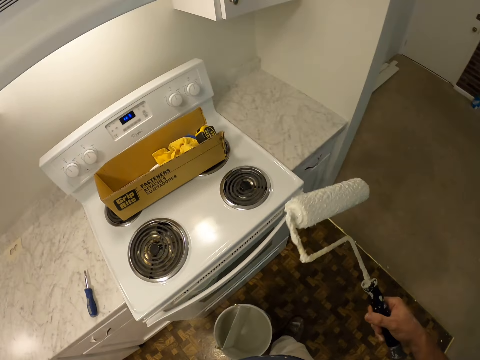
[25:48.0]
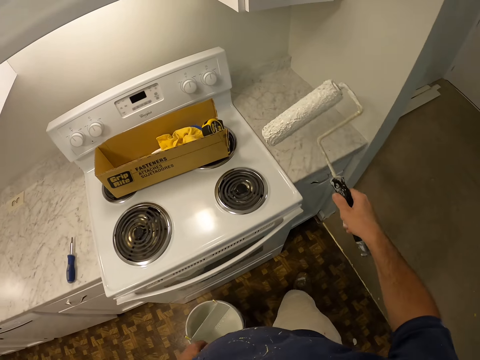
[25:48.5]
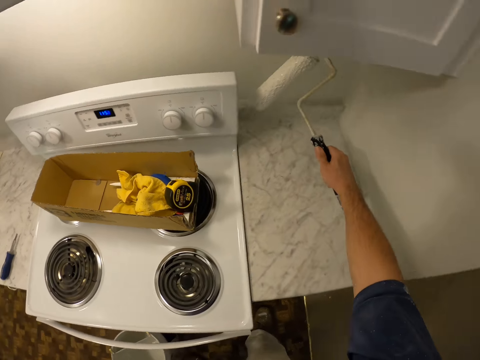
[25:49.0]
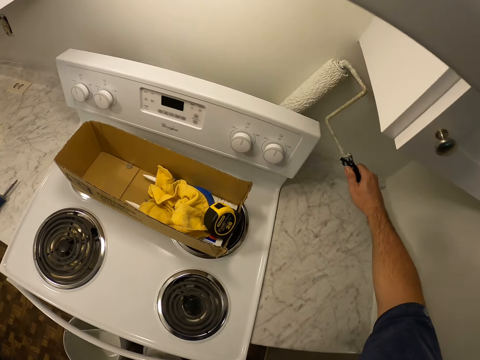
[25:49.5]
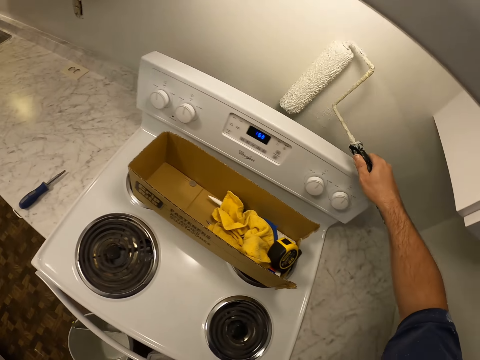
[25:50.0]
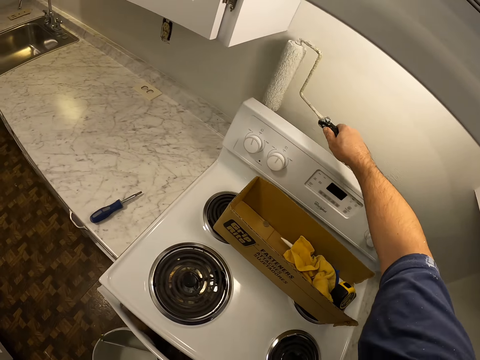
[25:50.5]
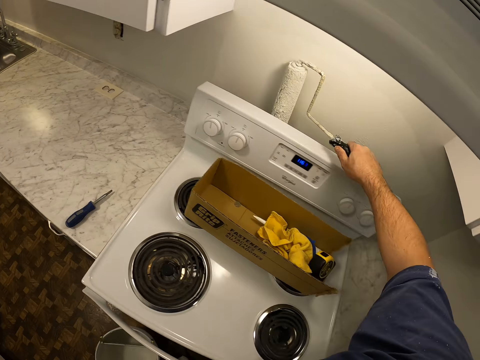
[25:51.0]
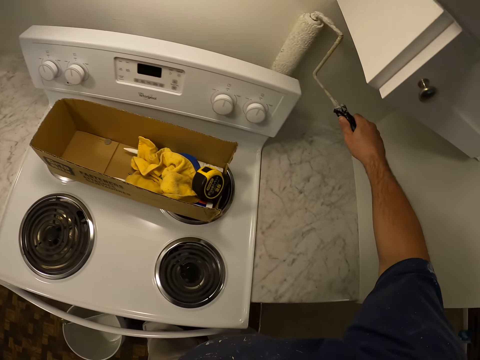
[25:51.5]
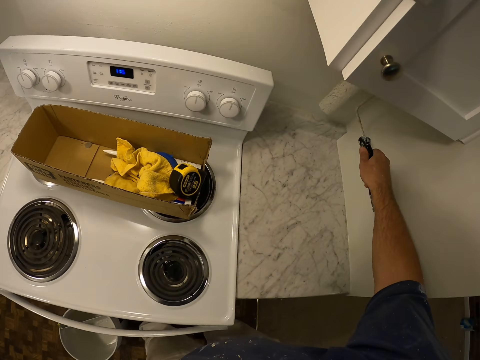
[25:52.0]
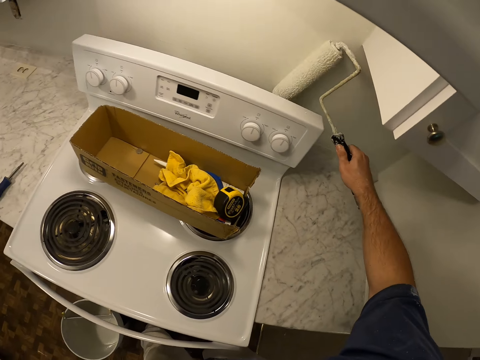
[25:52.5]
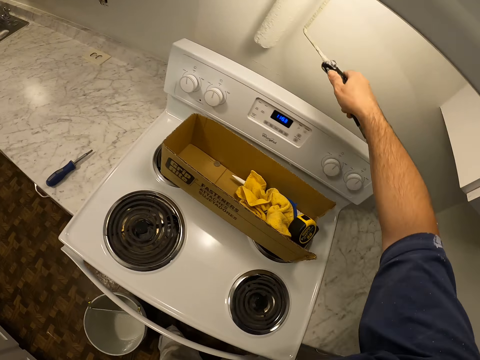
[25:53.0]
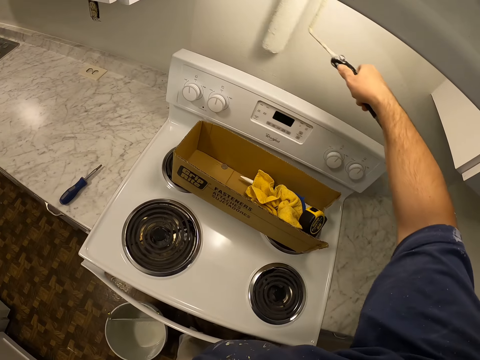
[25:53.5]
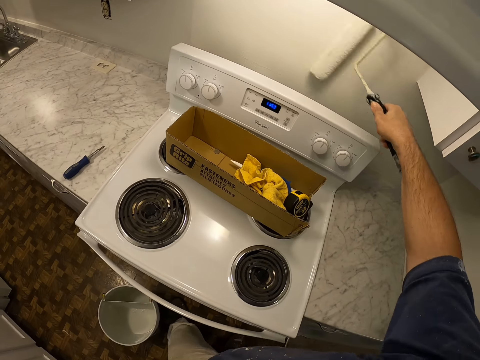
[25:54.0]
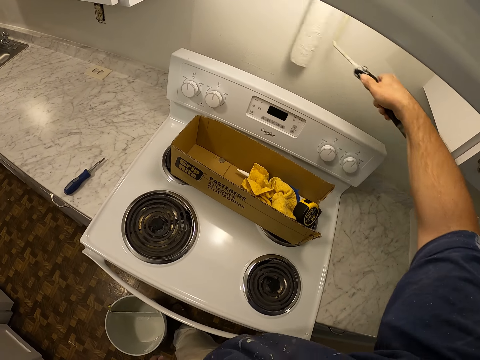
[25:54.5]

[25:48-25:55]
The camera wearer paints the kitchen wall with the paint roller.

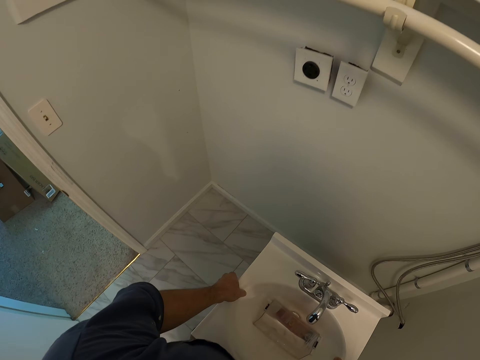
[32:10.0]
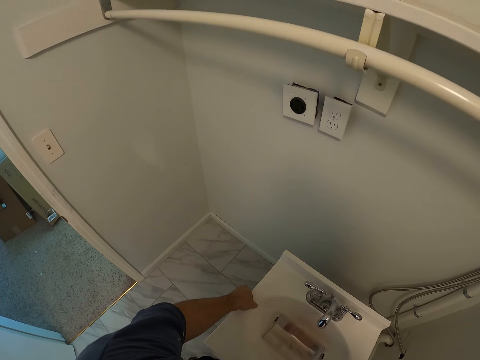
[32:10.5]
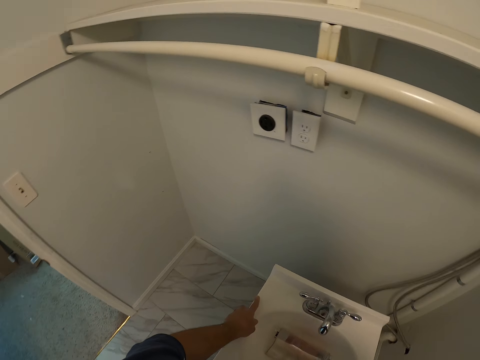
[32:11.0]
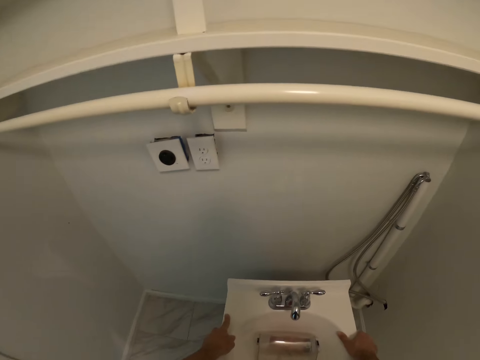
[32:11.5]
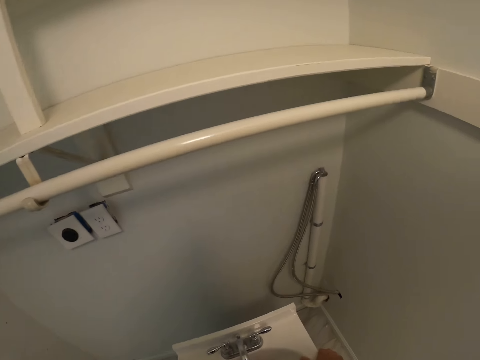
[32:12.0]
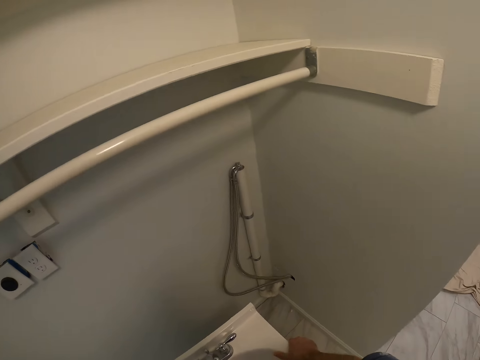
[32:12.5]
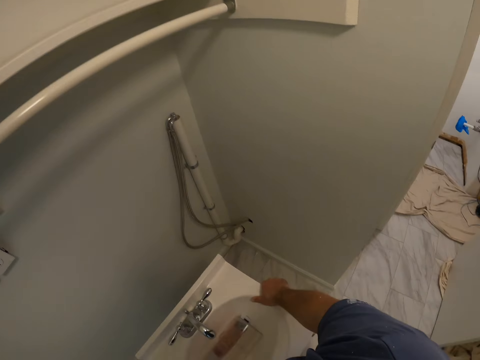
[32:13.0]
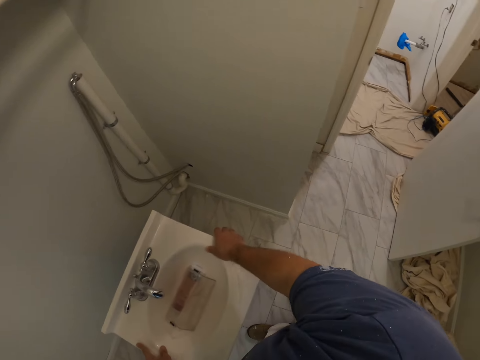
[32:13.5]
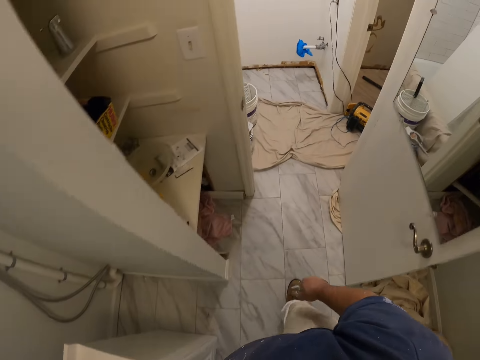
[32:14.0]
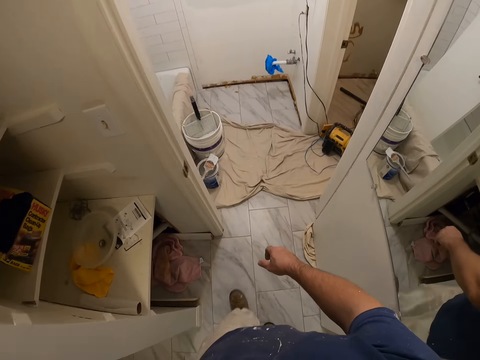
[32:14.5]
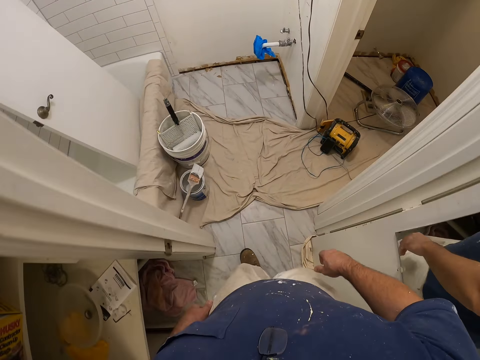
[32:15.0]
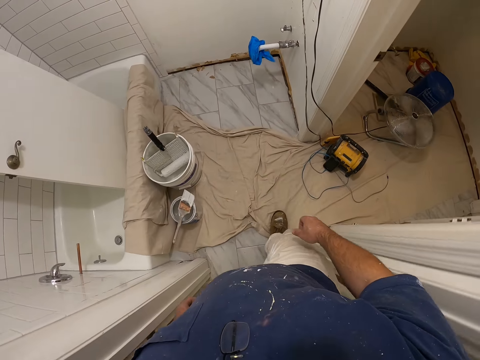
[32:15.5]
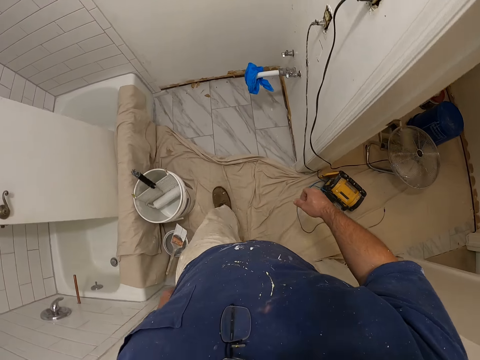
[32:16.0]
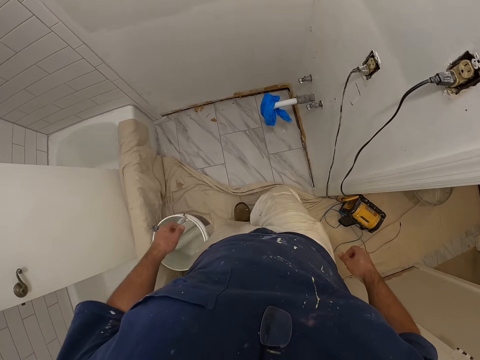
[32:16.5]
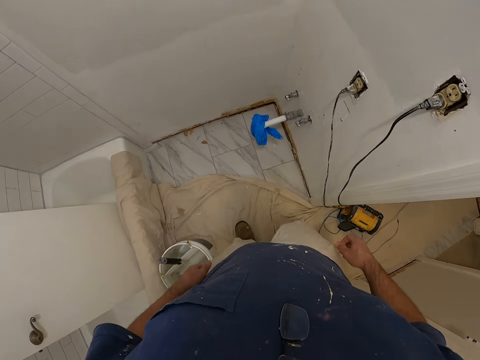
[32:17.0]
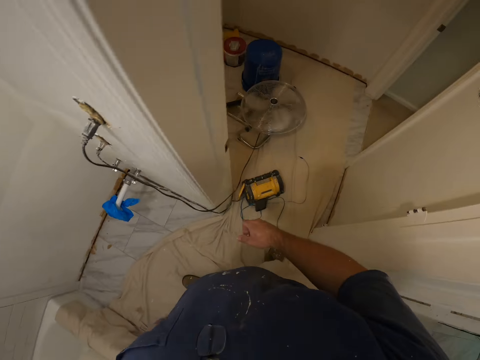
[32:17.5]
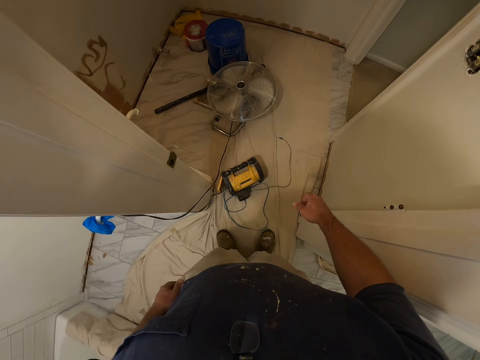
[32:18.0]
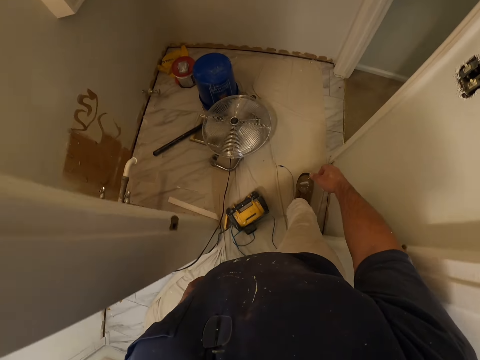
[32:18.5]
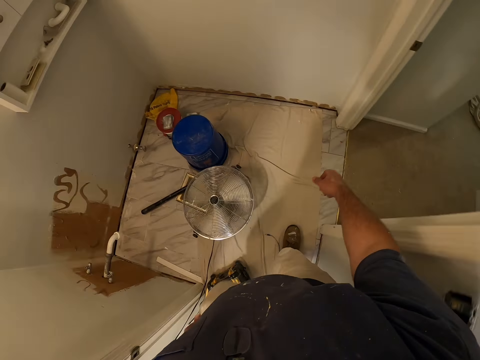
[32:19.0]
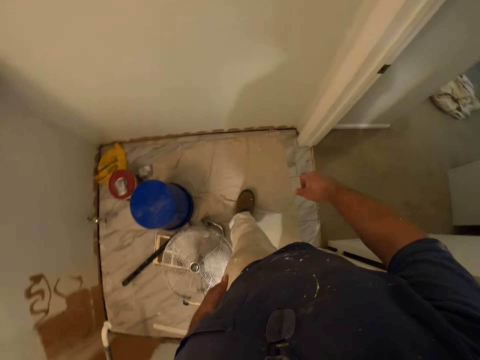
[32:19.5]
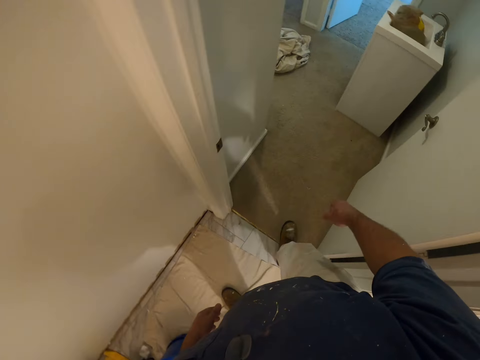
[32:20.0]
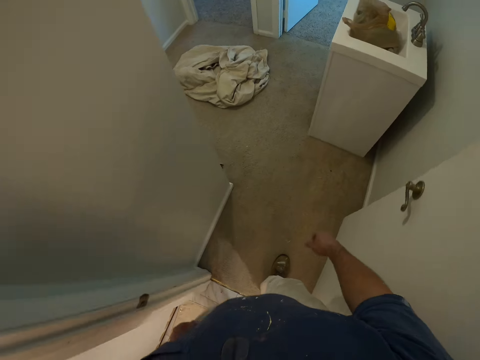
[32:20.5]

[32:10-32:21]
The camera wearer puts the toilet hand wash sink in another room. They walk around the room. They walk out of the room. They kick the piece of fabric on the floor. They walk around the room.

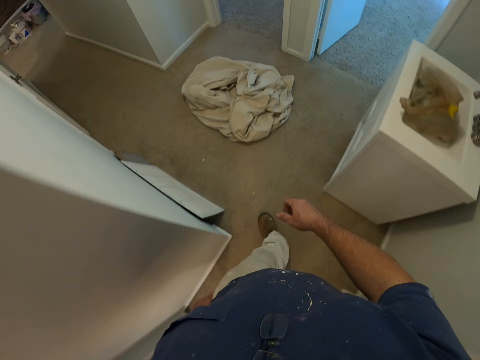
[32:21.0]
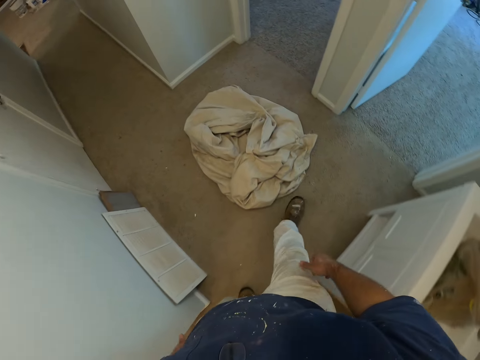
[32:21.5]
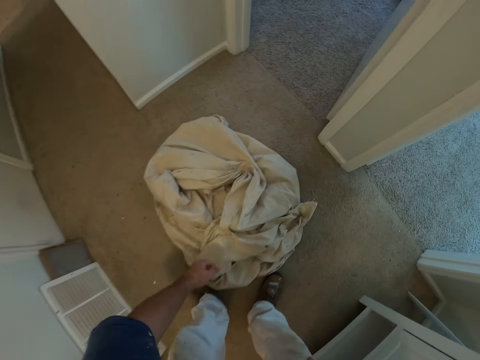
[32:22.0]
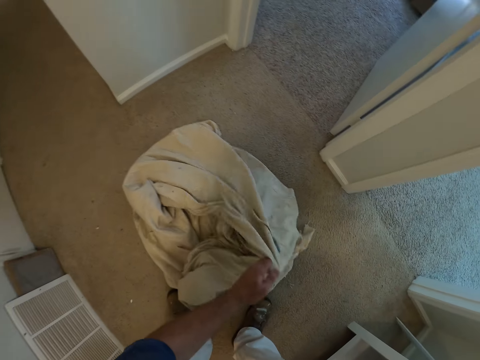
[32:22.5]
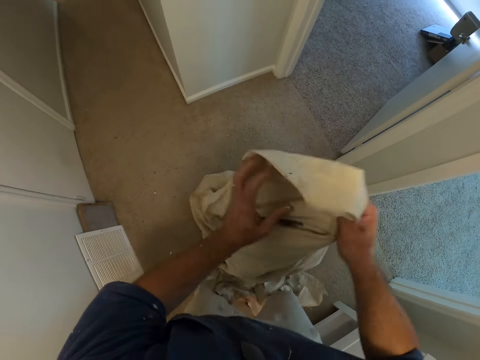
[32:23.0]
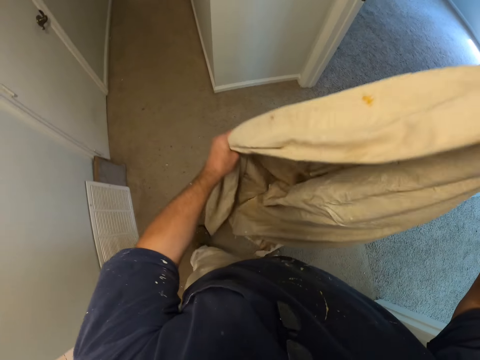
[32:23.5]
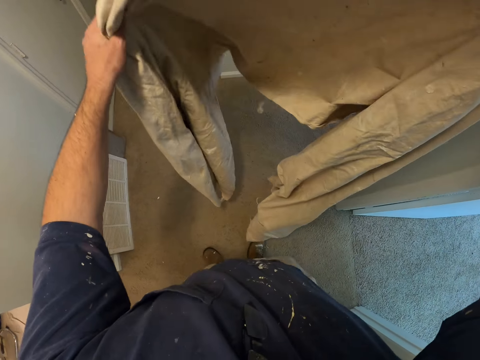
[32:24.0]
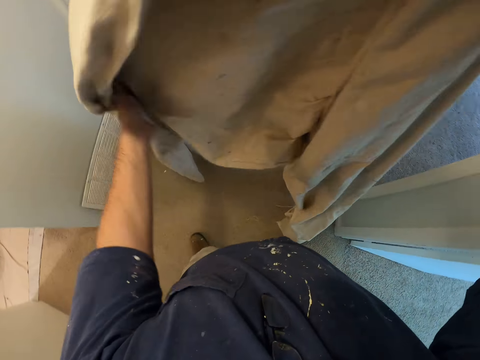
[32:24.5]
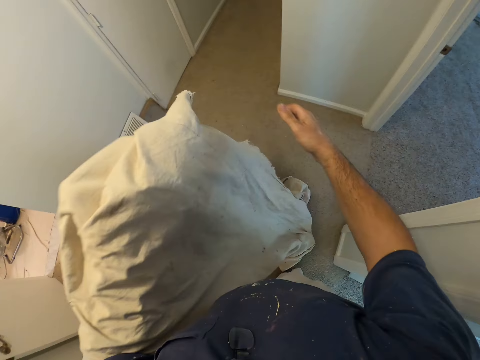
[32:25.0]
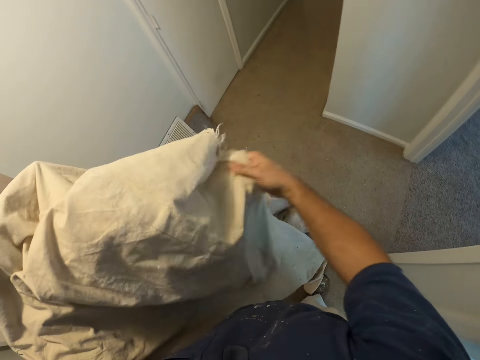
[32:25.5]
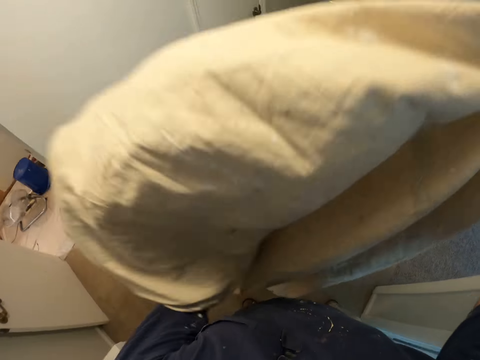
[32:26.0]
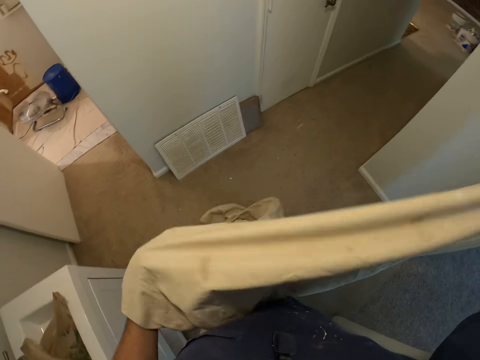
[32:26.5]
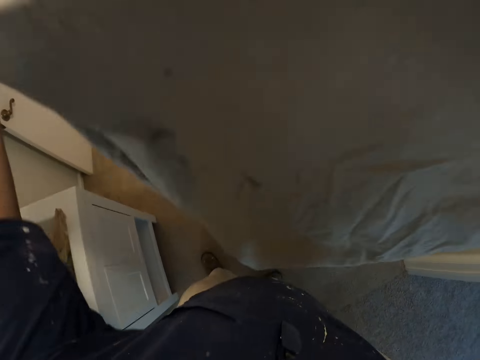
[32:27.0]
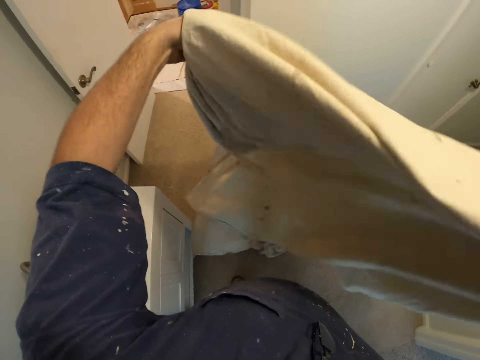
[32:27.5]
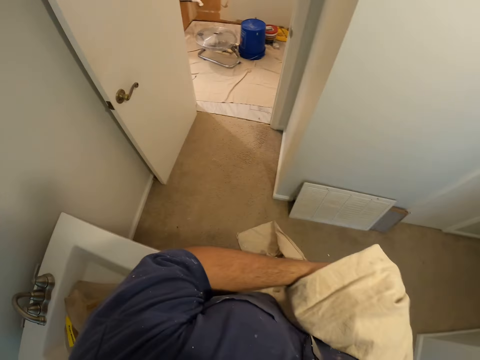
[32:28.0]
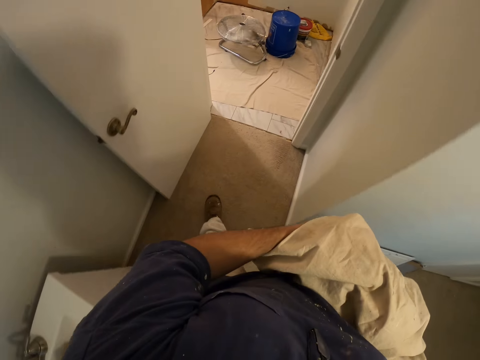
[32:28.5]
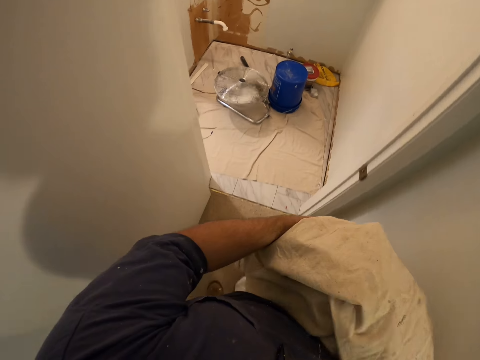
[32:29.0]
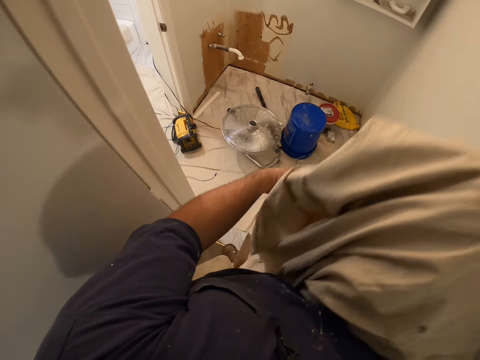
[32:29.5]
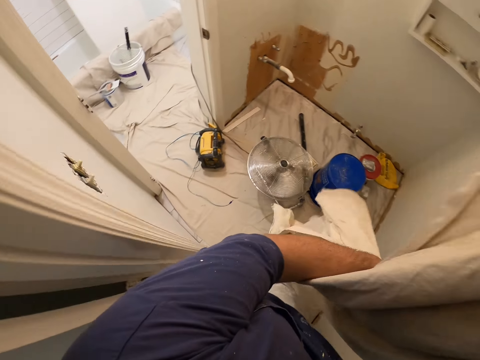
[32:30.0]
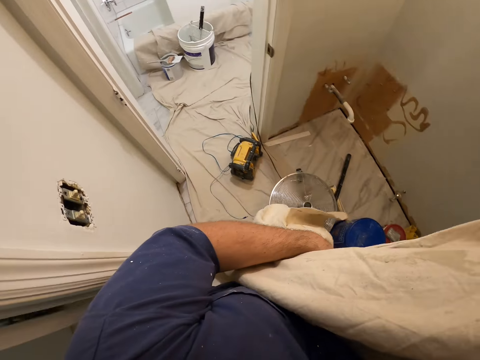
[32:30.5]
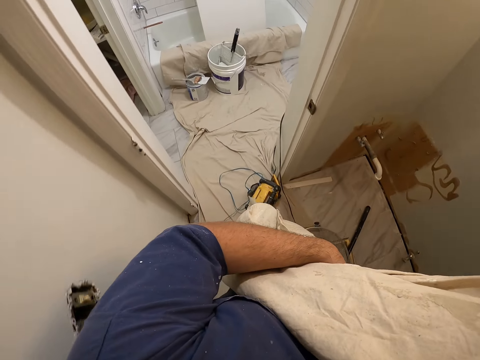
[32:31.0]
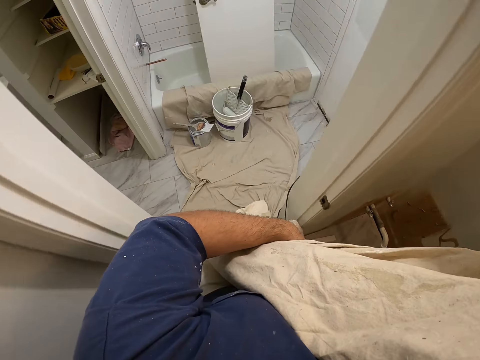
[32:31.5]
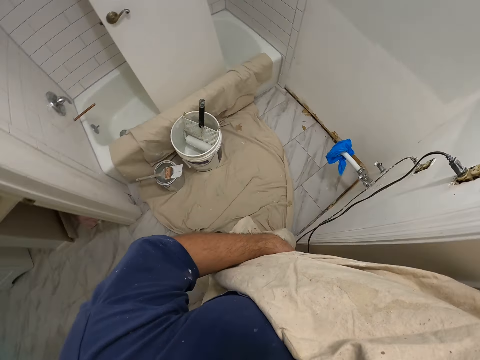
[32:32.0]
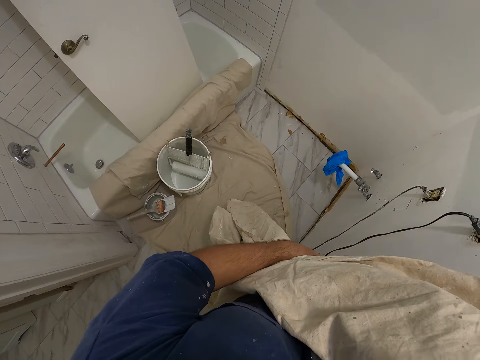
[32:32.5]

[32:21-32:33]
The camera wearer picks up the cloth or fabric on the floor. He spreads the cloth with his two hands. He folds the fabric. He walks around the room. He walks back into the room with the cloth.
